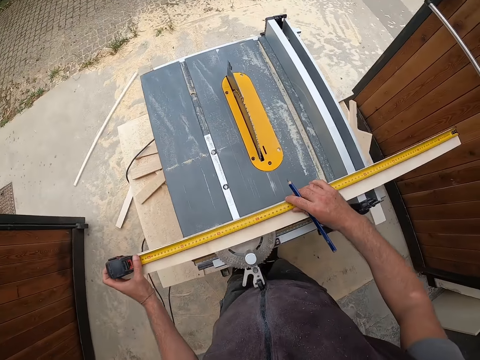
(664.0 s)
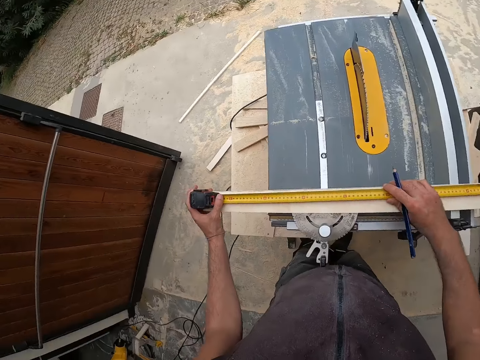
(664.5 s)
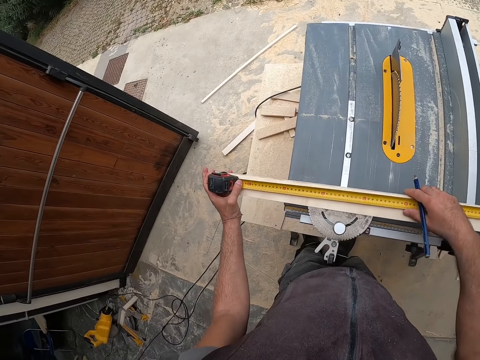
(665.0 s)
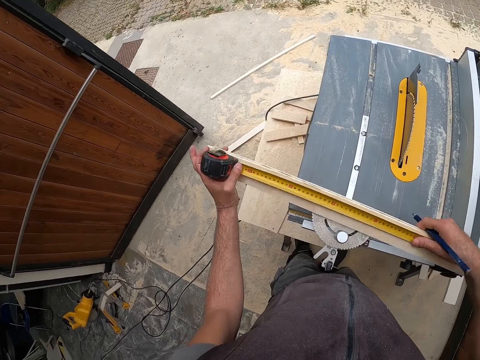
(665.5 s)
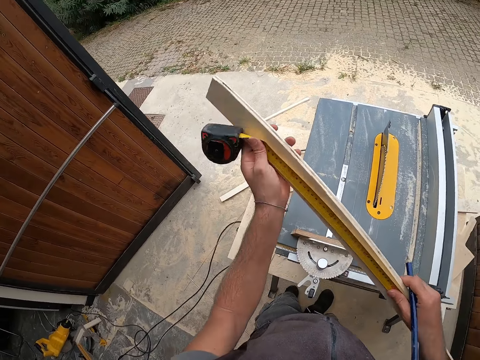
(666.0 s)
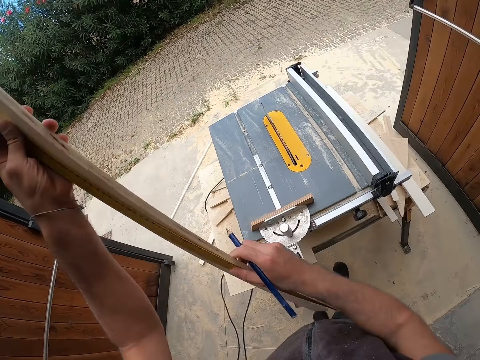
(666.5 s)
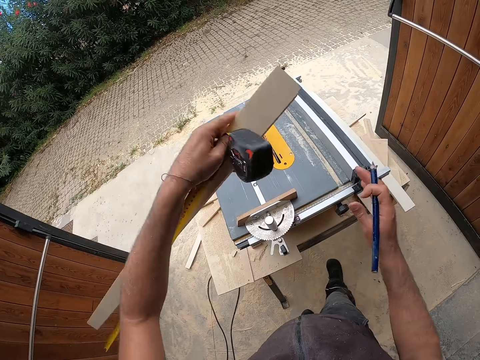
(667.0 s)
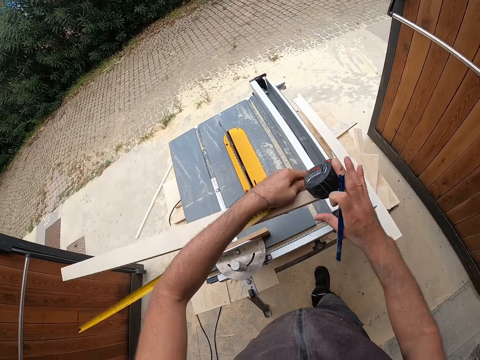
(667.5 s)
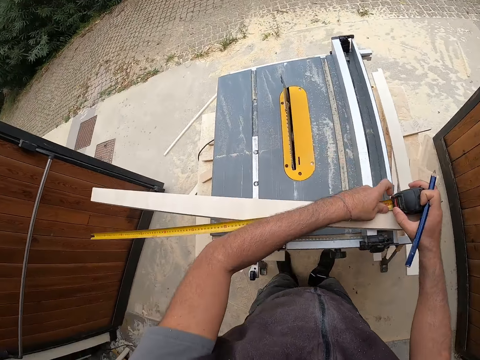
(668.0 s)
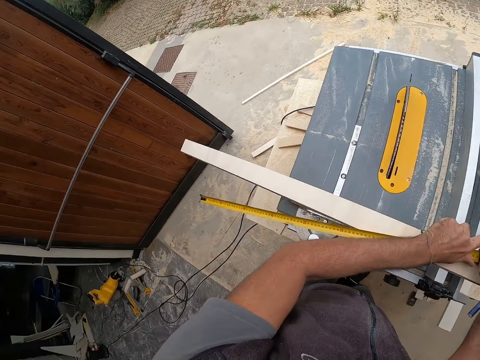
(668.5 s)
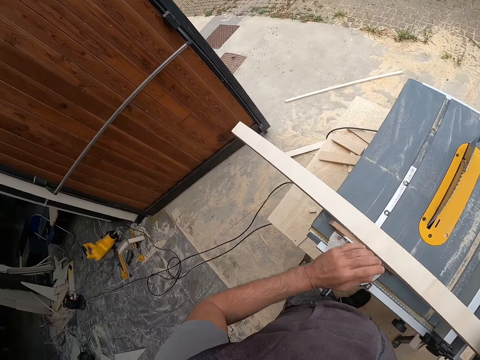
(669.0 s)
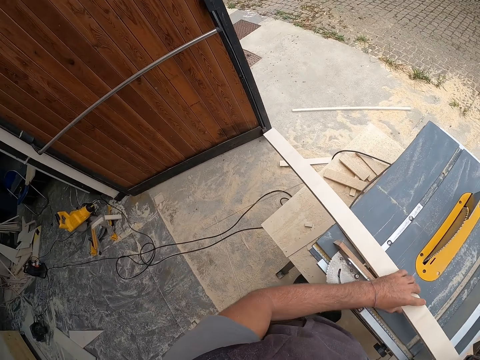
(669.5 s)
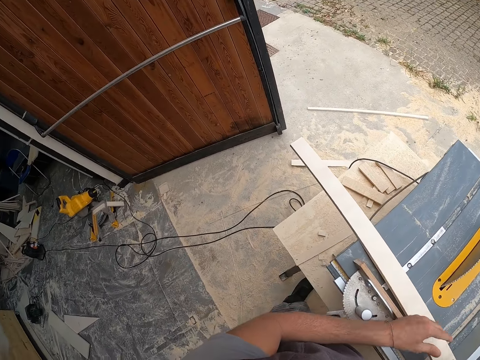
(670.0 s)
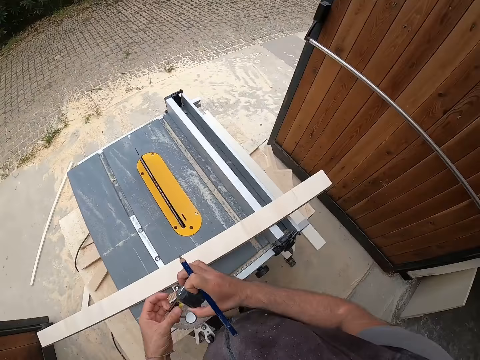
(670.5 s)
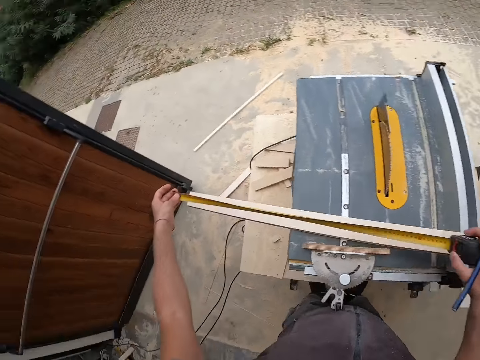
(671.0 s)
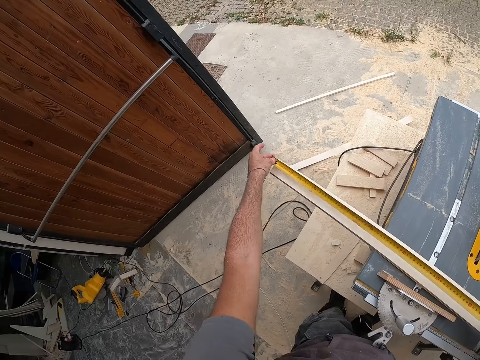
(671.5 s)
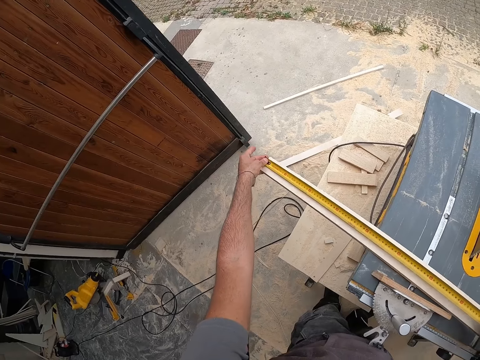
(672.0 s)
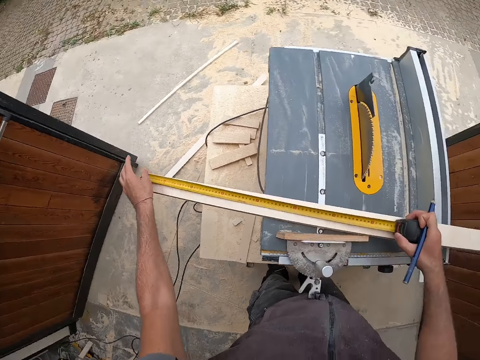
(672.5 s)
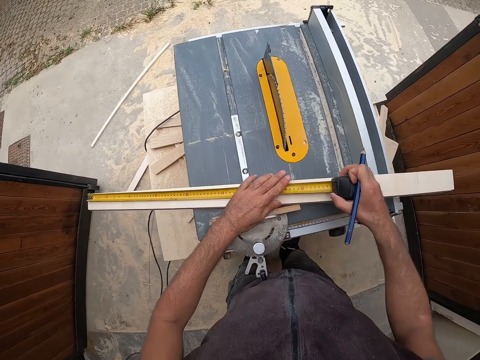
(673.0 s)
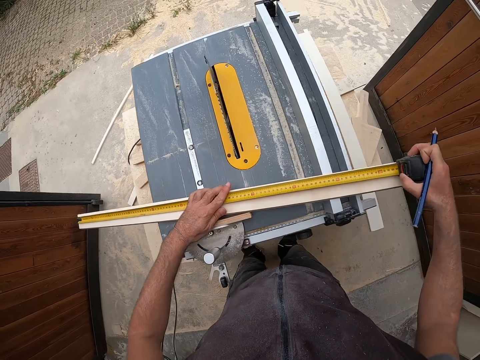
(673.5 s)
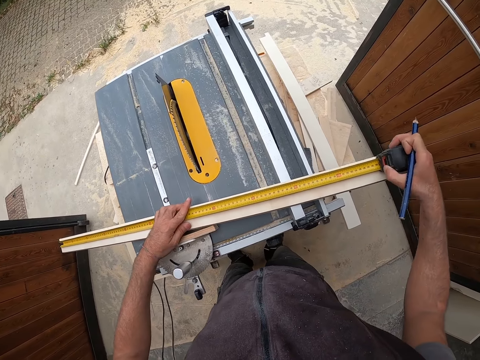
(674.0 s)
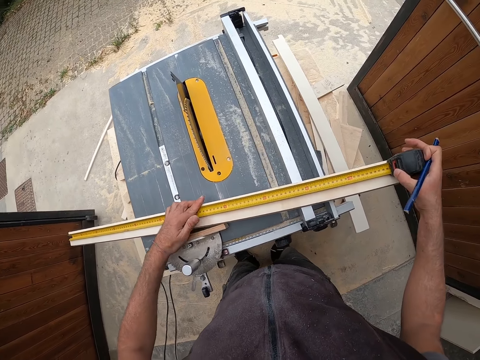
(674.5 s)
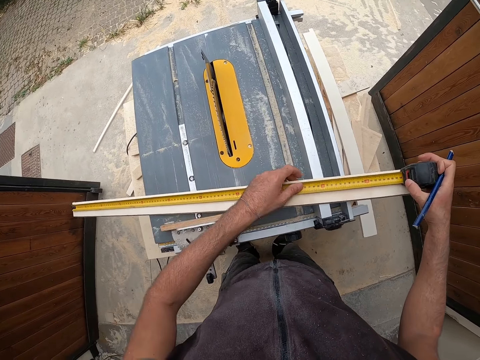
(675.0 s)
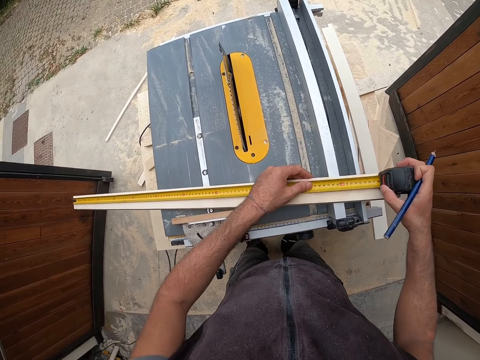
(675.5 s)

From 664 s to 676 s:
The camera wearer picks the plank from the table saw with both hands. He places the plank onto the table saw with both hands. He touches wood. He pulls the hook of the tape measure with his left hand. He measures the plank on the table saw with the tape measure in both hands.

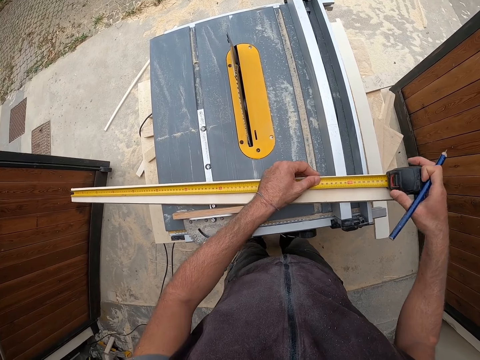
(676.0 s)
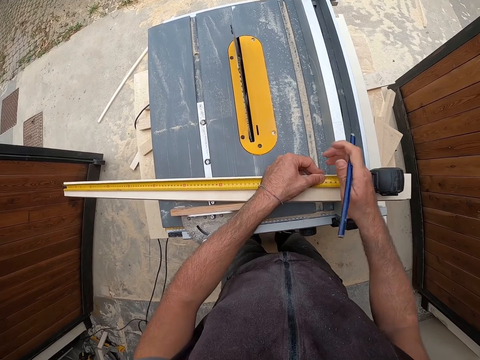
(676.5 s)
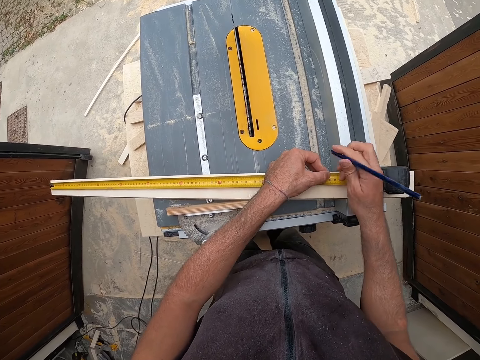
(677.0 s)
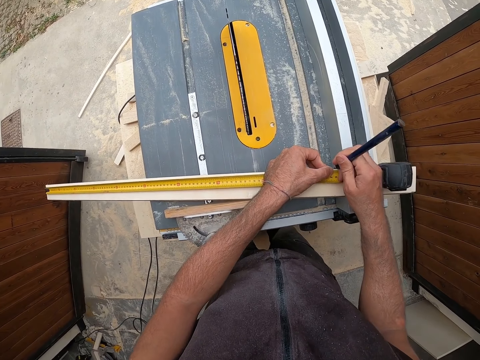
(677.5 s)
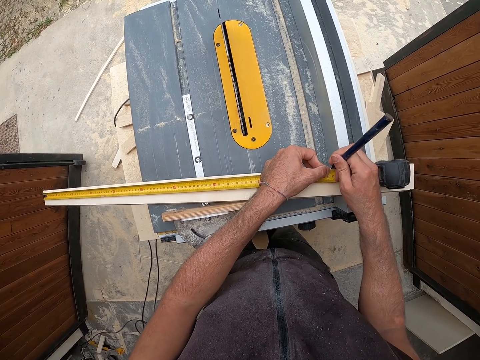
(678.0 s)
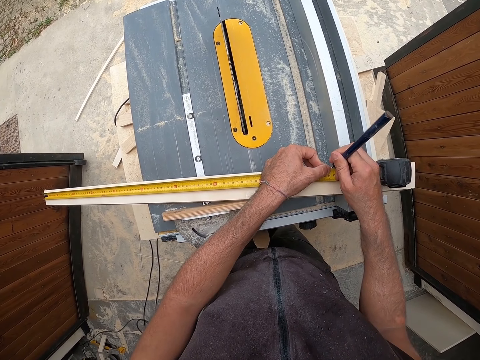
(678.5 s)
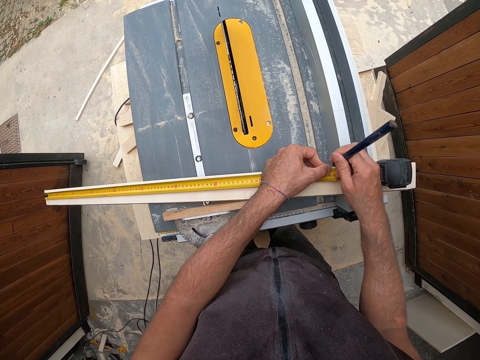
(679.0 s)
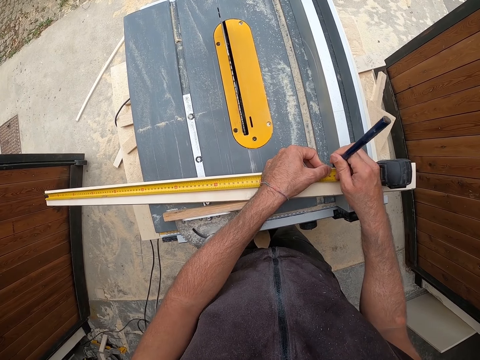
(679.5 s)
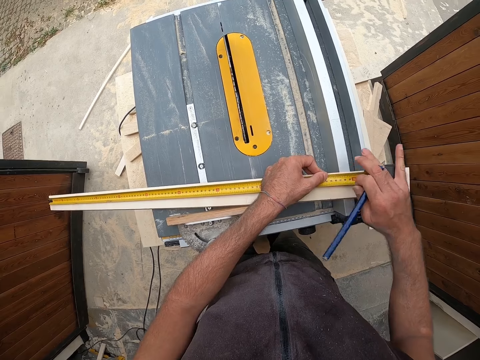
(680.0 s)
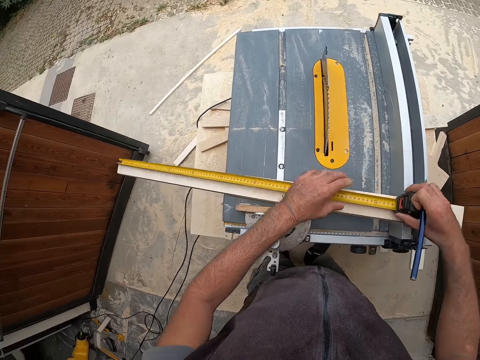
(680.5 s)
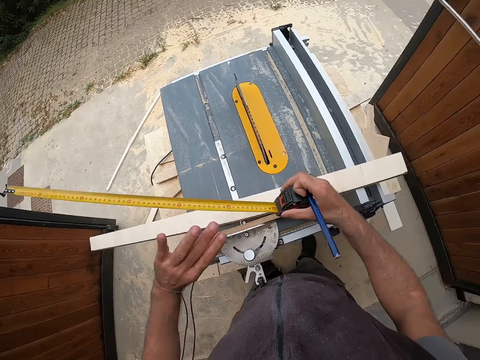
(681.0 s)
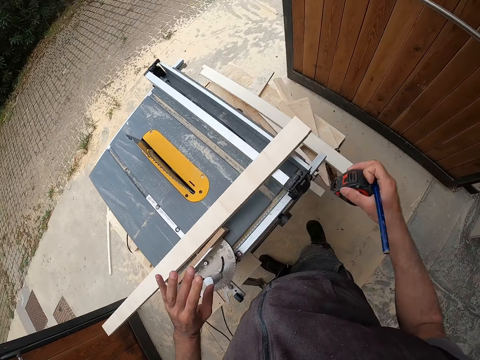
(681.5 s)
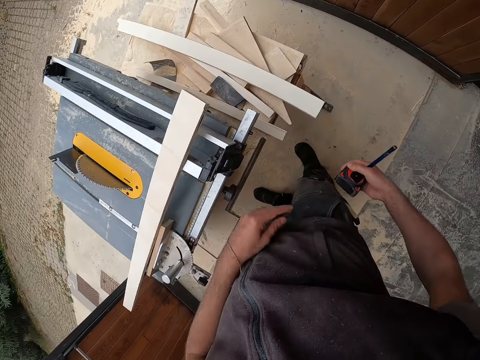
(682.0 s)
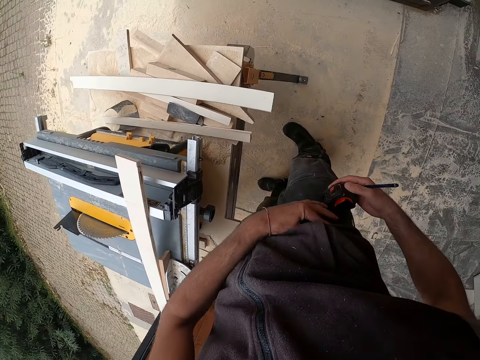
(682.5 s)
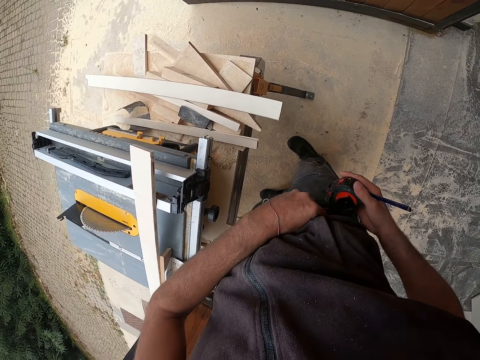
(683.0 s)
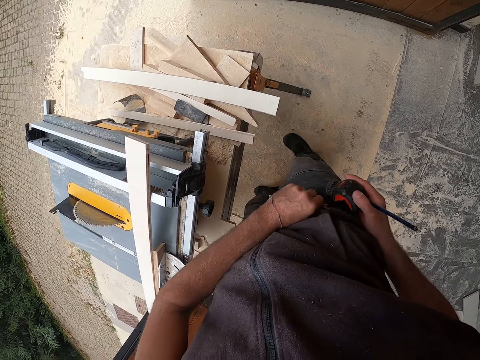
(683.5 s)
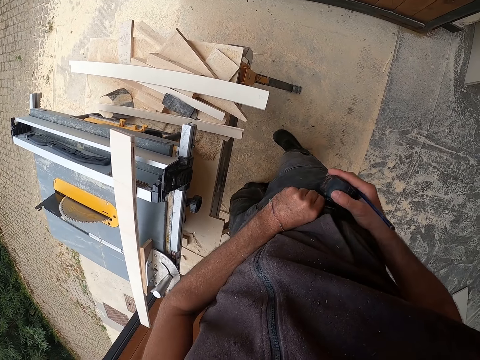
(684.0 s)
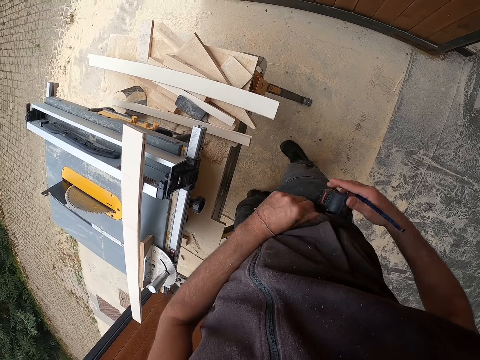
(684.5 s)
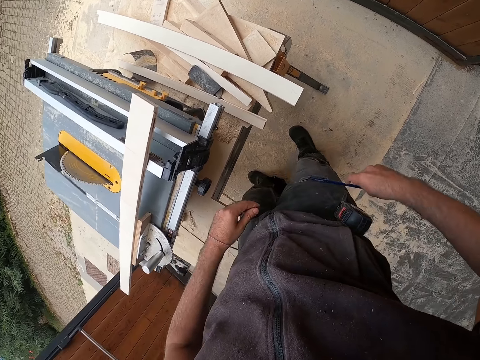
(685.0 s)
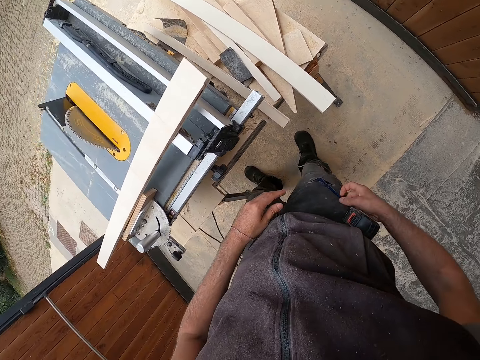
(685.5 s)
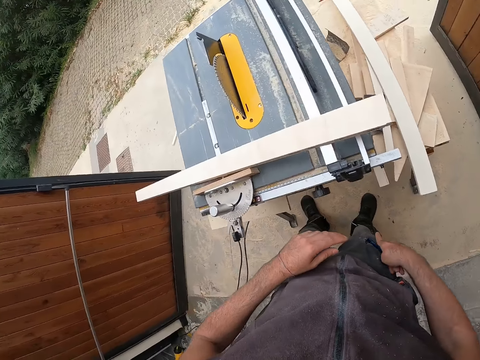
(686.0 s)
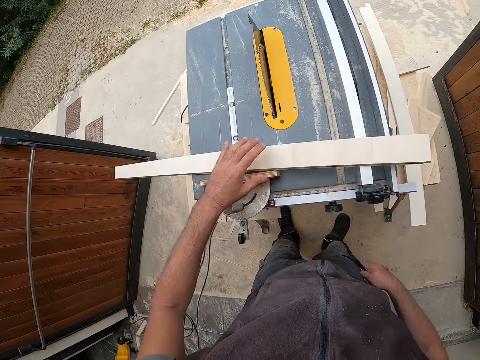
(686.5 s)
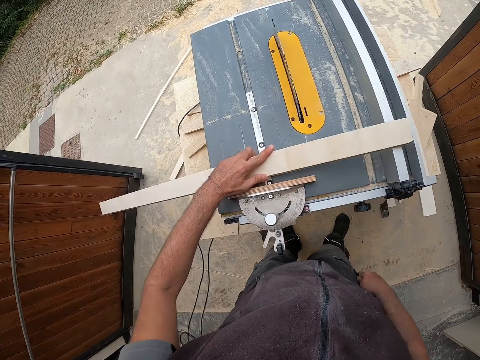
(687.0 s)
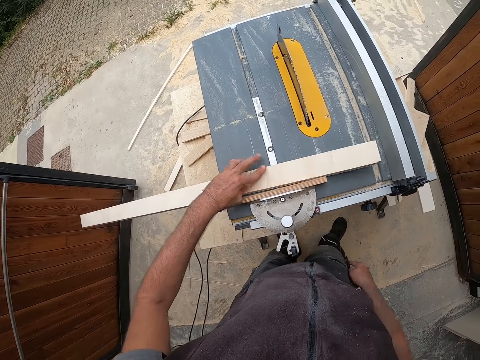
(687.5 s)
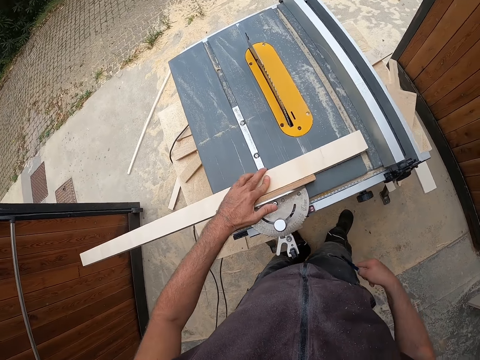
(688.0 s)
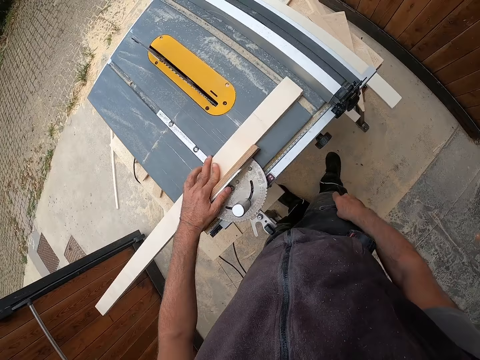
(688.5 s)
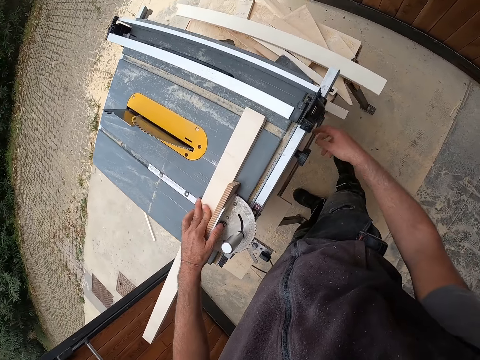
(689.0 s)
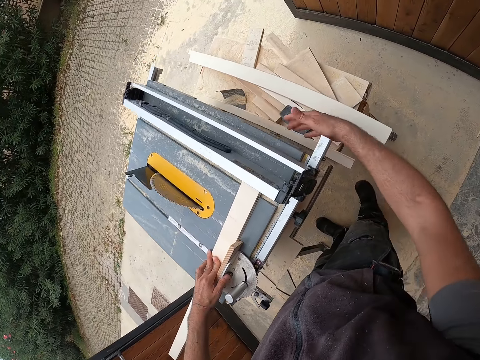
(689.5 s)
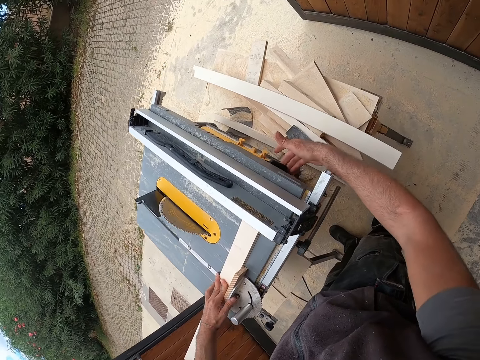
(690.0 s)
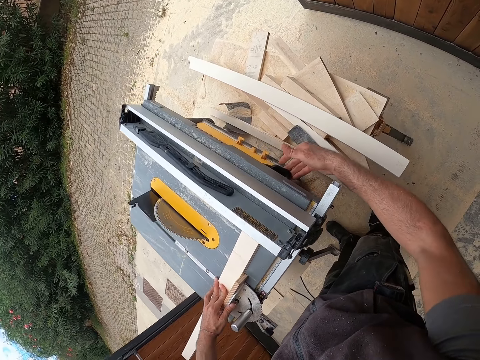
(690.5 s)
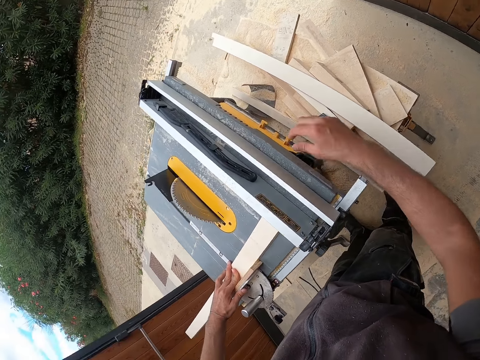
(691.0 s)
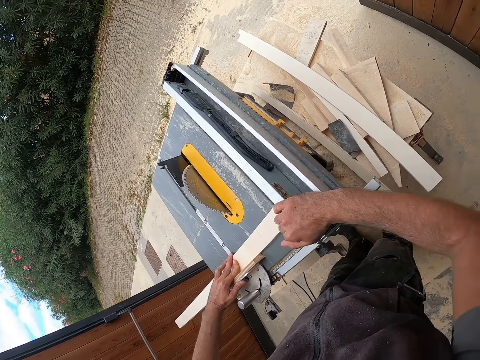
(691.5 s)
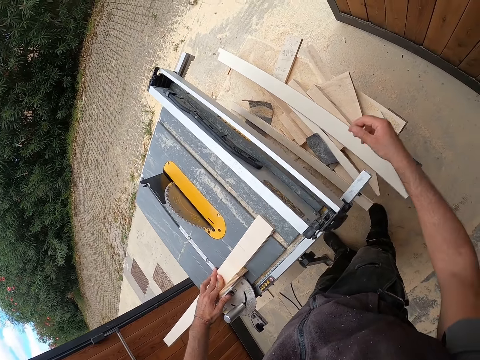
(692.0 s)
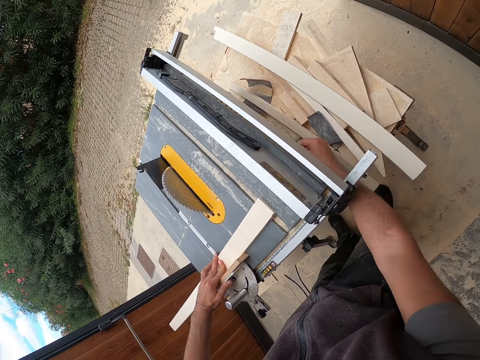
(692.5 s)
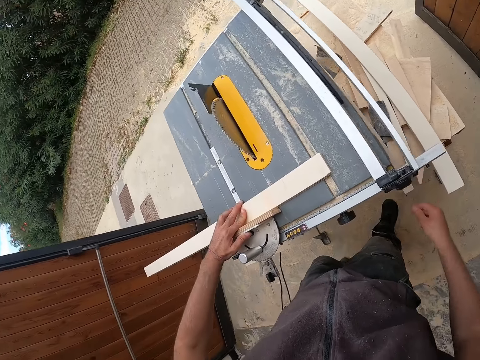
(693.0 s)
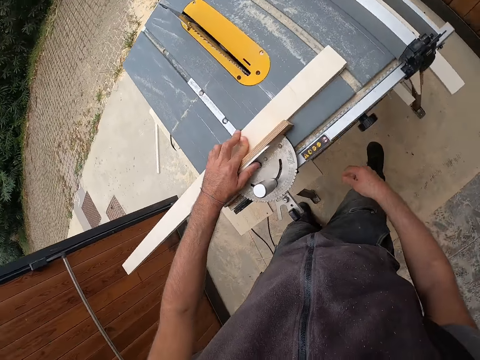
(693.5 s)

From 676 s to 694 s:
The camera wearer marks the plank with the pencil in his right hand. He hangs the tape measure to his trousers with his right hand. He touches clothes. He touches wood. He puts the pencil in his right hand into his right pocket. He adjusts the table saw fence lever with his right hand. He touches something. He adjusts the table saw fence with his right hand. He adjusts the table saw fence lever with his right hand.
